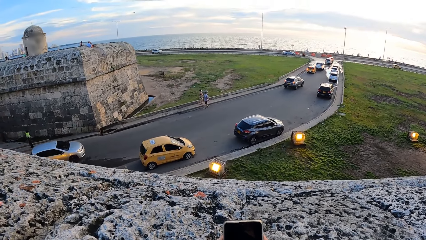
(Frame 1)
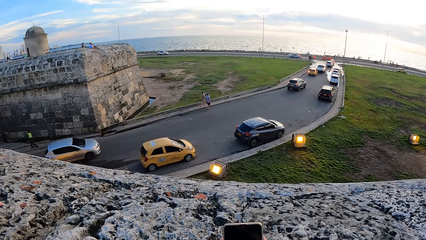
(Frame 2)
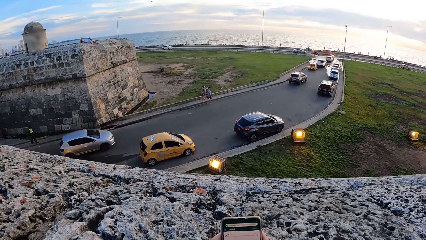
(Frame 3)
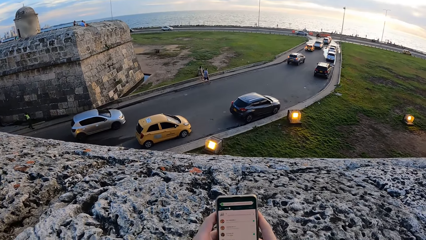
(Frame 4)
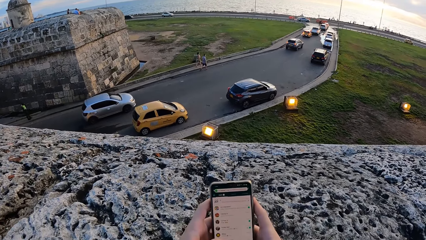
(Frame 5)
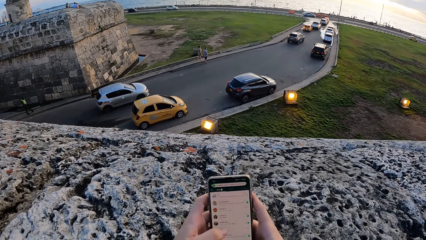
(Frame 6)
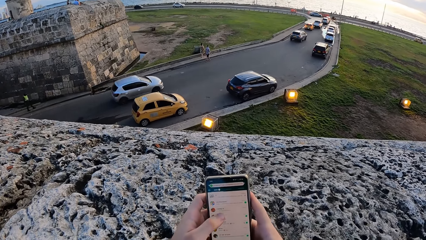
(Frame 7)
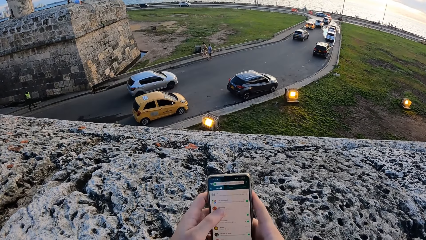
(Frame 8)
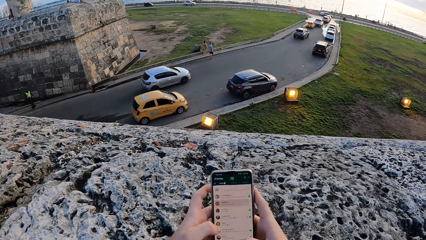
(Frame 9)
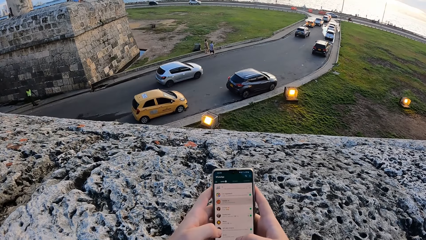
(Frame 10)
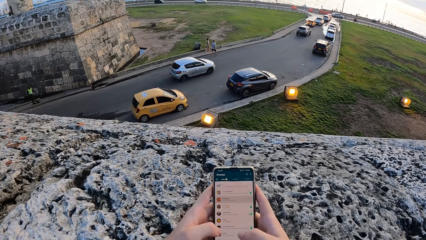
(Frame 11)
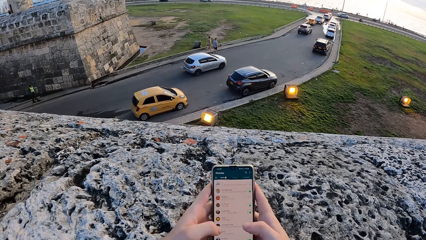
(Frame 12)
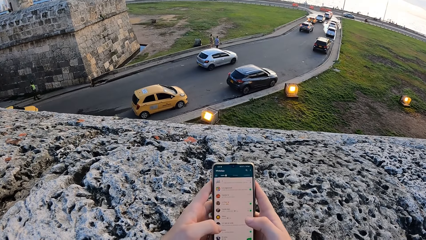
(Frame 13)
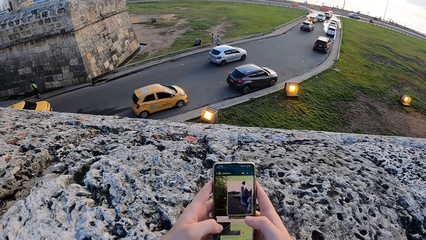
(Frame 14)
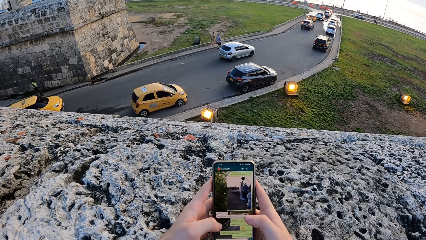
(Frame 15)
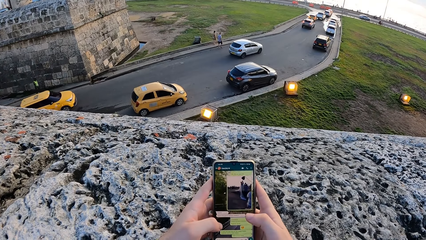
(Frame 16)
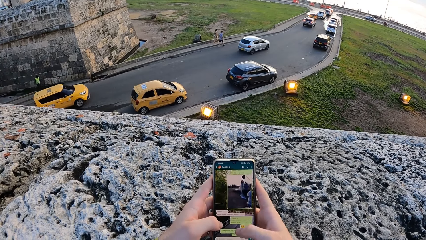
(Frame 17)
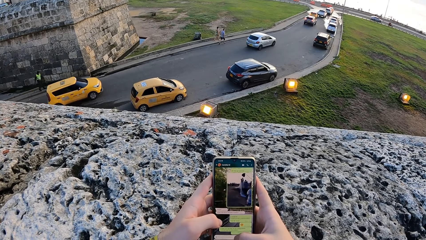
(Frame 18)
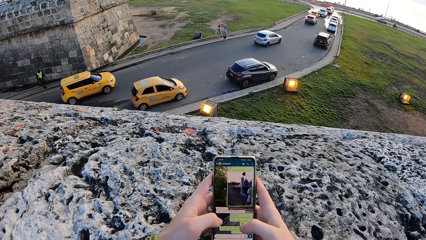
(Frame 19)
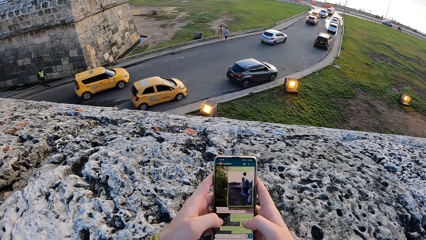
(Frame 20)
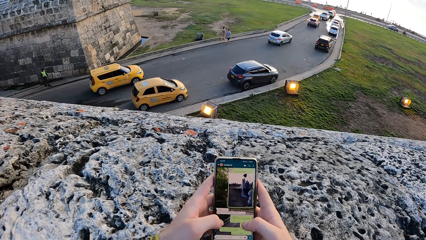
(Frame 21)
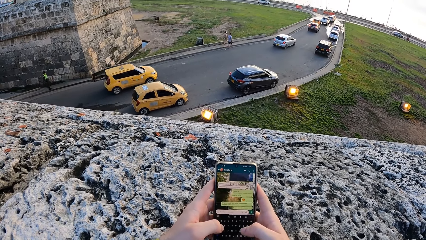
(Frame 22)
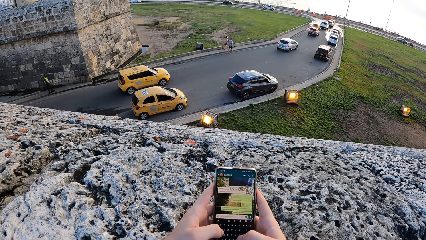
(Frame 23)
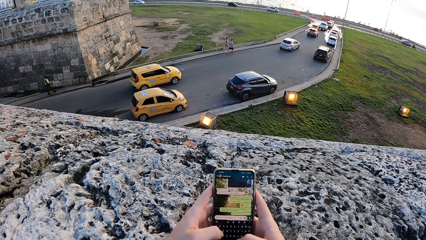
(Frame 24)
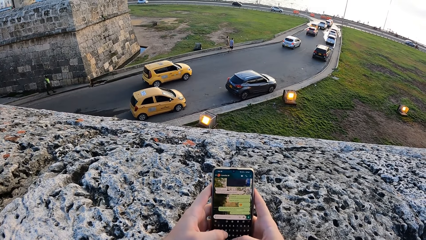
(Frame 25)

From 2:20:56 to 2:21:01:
The camera wearer presses the phone with both hands.

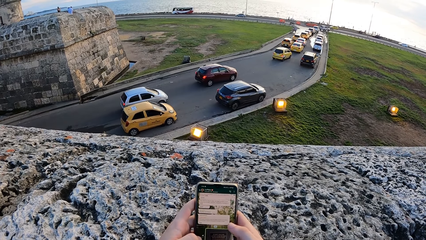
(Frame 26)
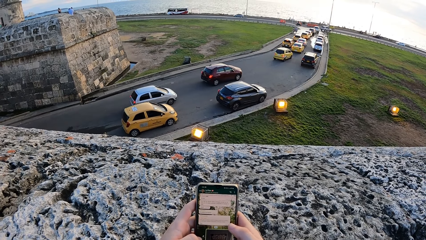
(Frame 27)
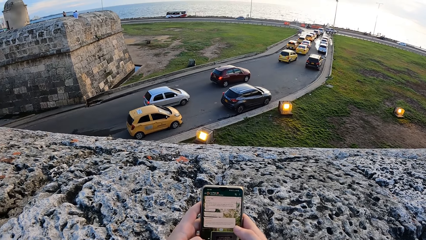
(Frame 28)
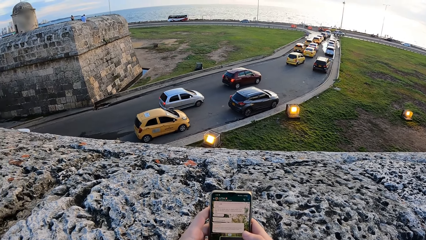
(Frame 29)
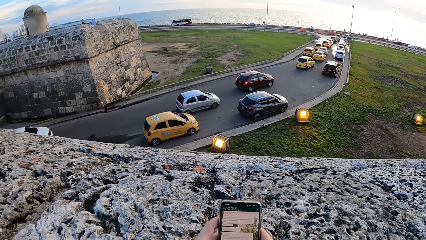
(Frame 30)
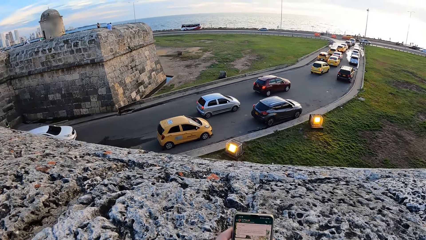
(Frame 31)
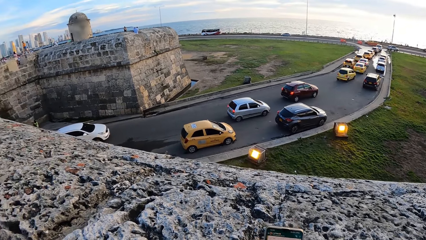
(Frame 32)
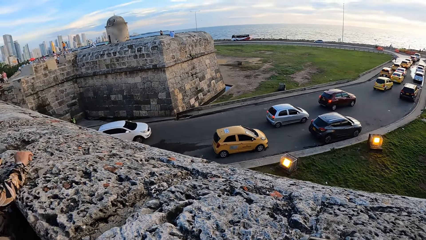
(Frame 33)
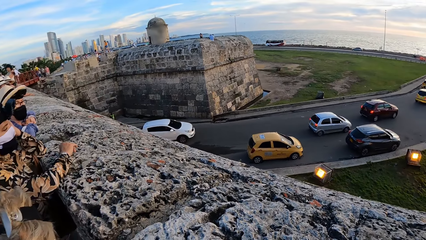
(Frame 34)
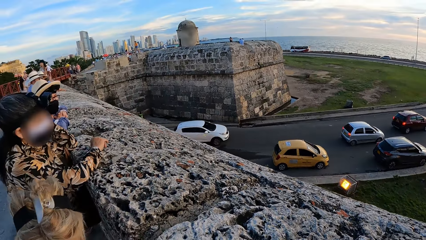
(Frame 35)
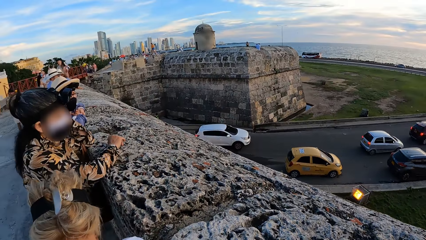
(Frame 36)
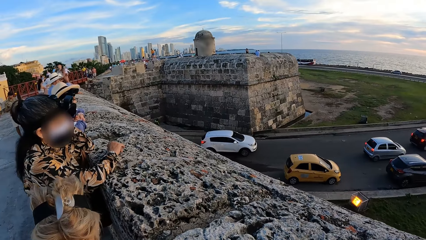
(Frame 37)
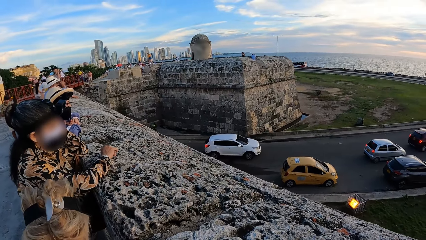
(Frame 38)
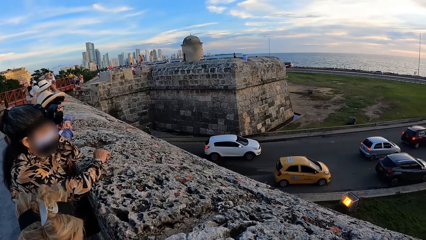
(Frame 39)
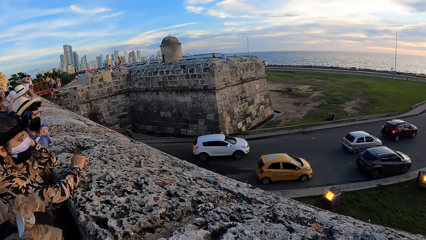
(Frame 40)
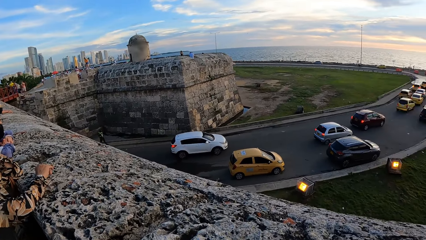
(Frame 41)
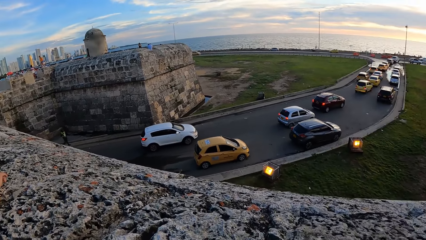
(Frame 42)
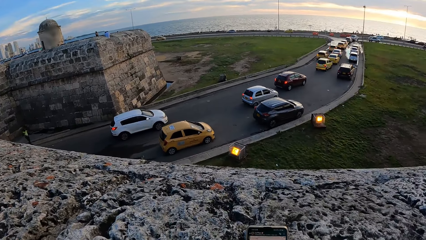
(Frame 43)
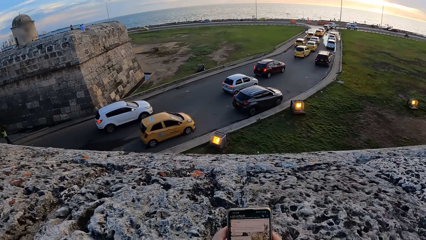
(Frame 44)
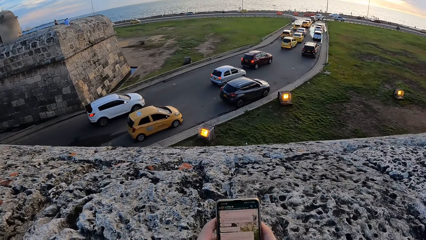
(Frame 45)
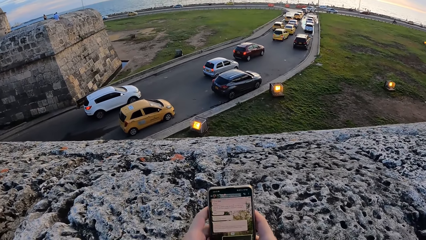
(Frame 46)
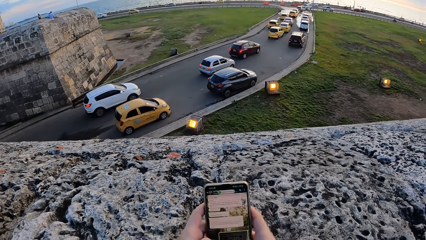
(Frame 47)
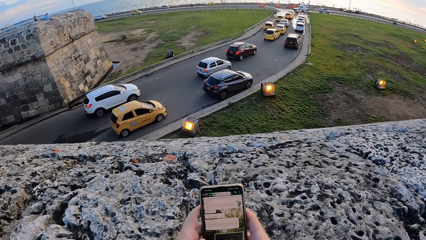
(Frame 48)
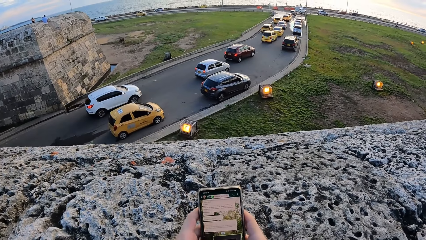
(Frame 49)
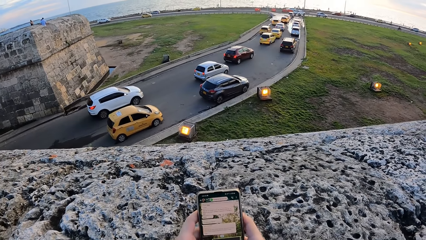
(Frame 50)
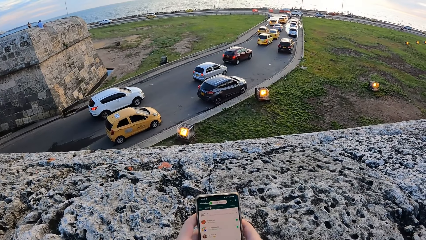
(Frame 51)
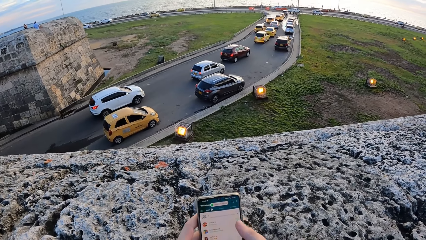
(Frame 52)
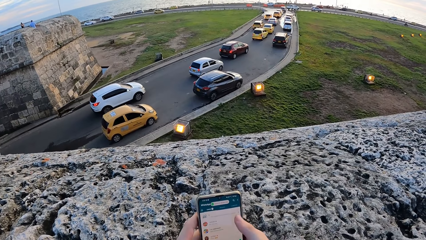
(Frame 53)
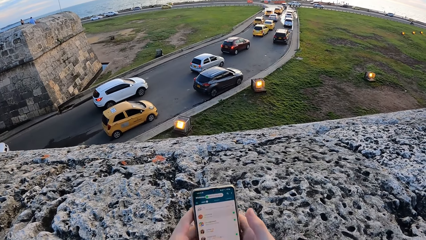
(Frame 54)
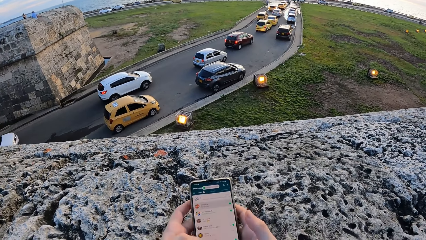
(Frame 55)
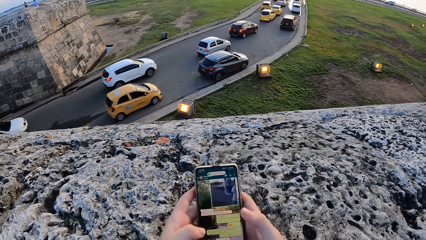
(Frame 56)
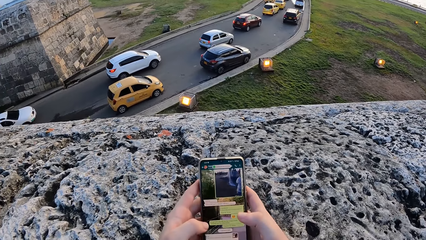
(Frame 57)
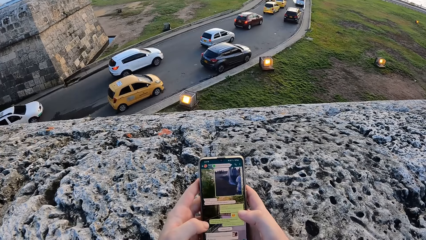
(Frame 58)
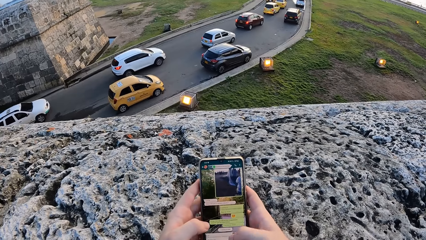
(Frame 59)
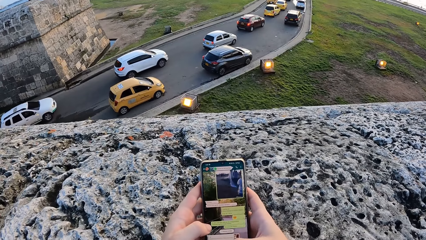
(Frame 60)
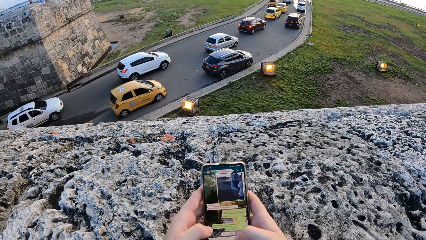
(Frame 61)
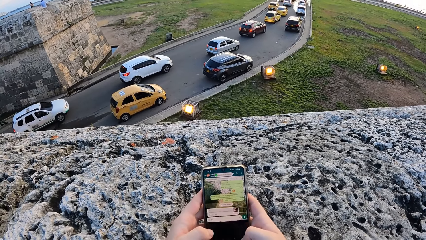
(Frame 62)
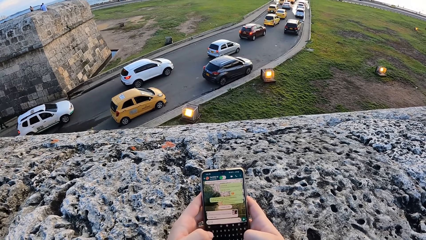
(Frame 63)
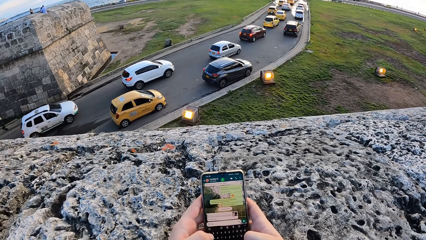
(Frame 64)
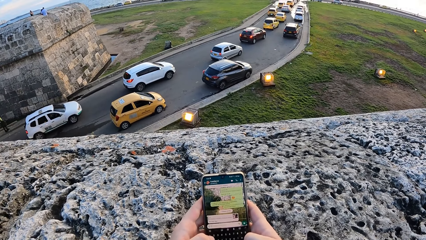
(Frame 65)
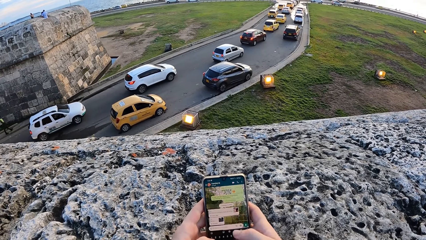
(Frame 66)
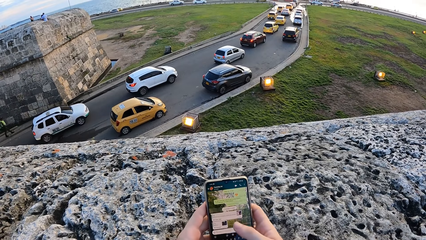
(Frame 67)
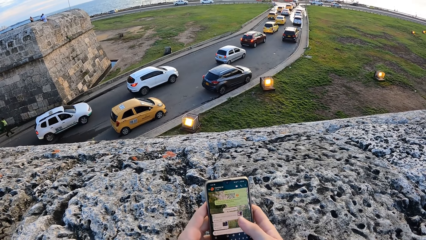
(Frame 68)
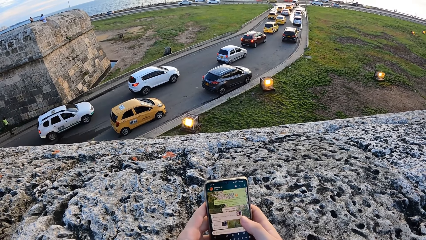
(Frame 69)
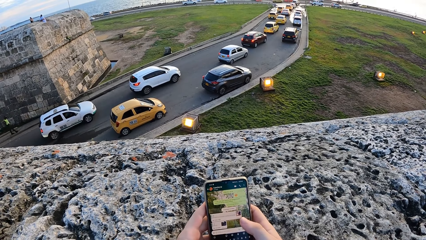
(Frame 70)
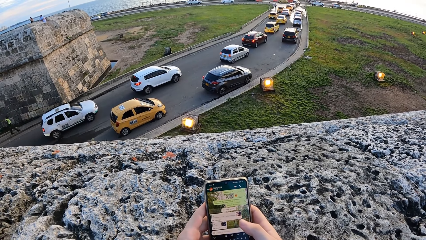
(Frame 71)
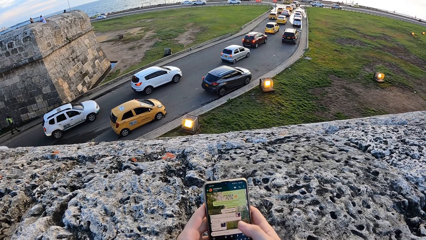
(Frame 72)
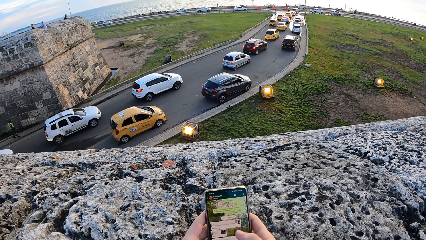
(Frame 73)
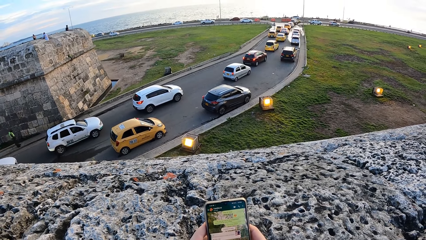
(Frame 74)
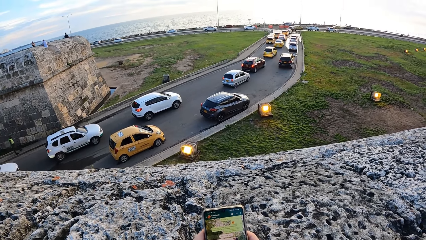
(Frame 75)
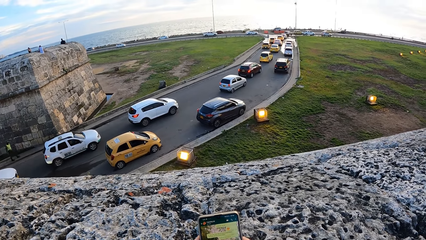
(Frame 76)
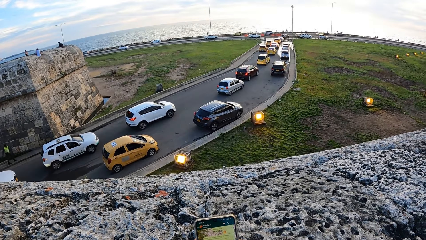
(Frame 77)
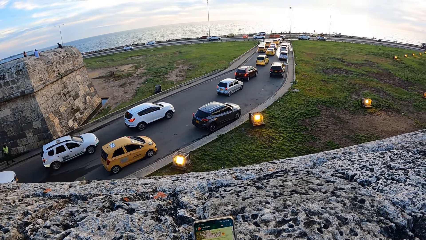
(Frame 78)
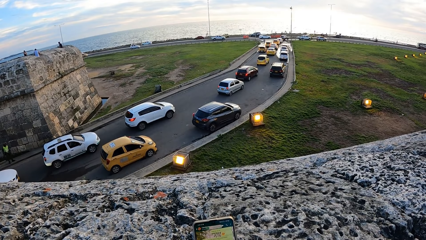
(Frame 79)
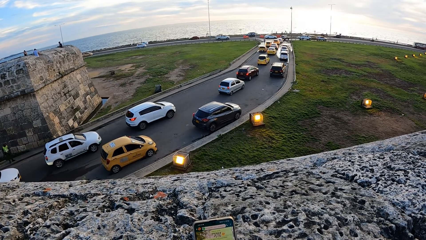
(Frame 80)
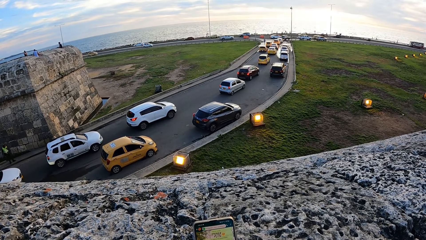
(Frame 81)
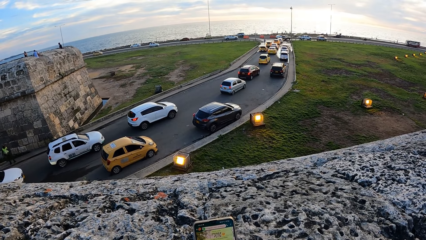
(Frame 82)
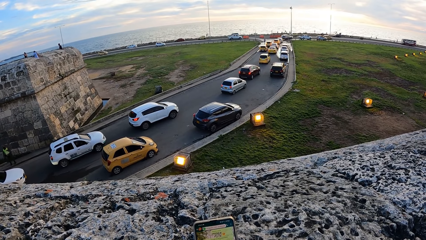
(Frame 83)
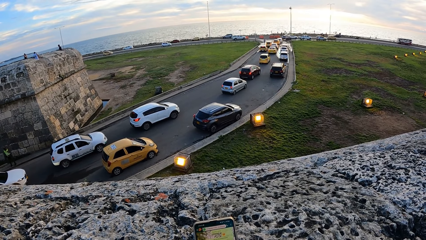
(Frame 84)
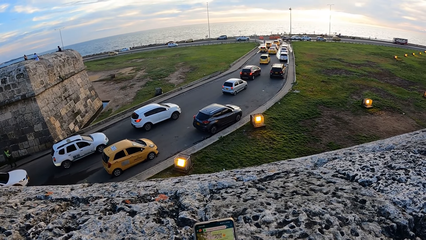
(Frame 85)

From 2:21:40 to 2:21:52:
The camera wearer looks around the road. She touches the phone with her hands.
